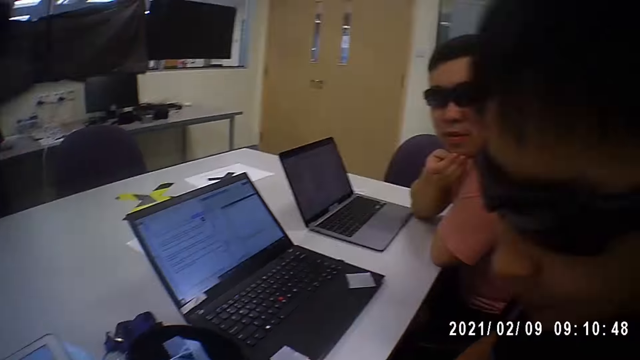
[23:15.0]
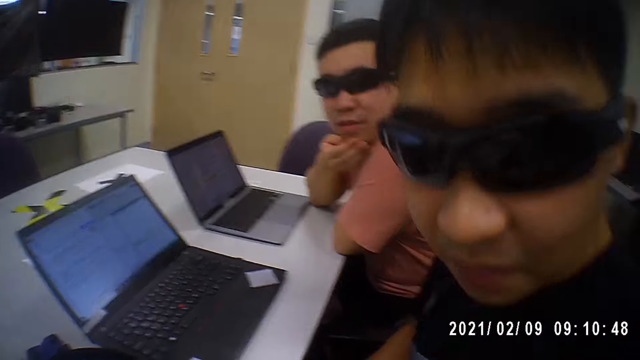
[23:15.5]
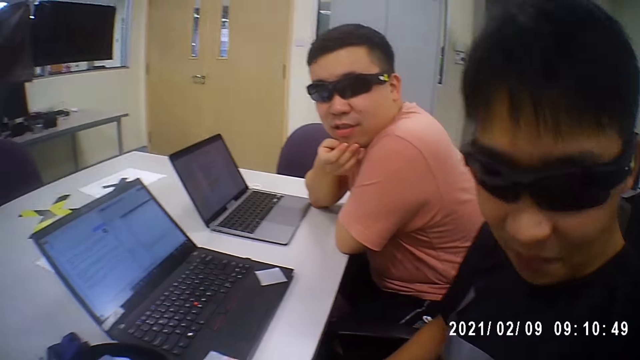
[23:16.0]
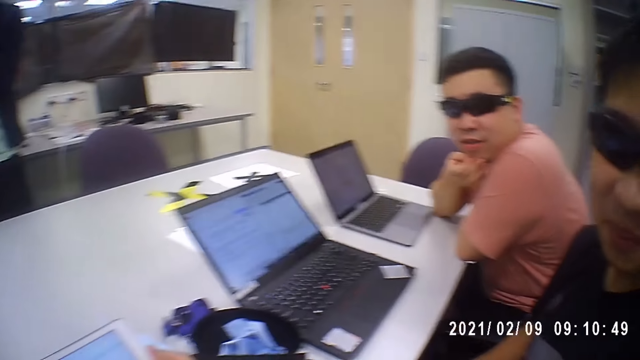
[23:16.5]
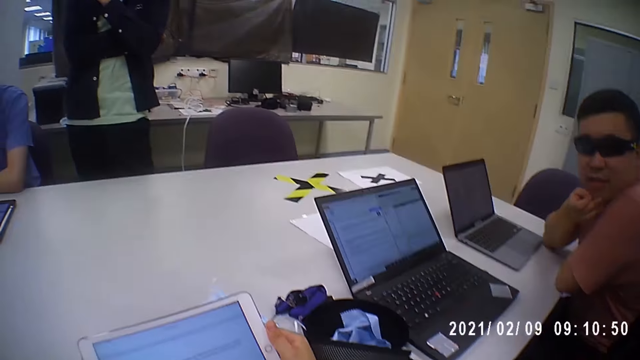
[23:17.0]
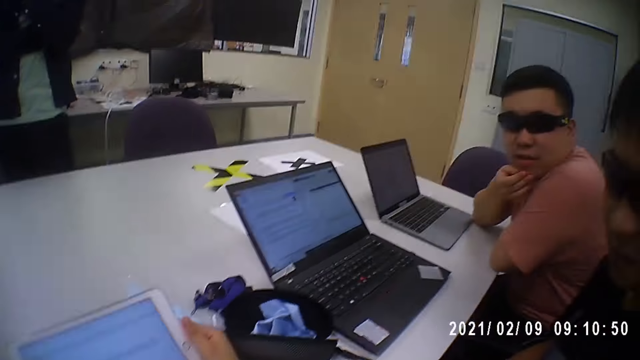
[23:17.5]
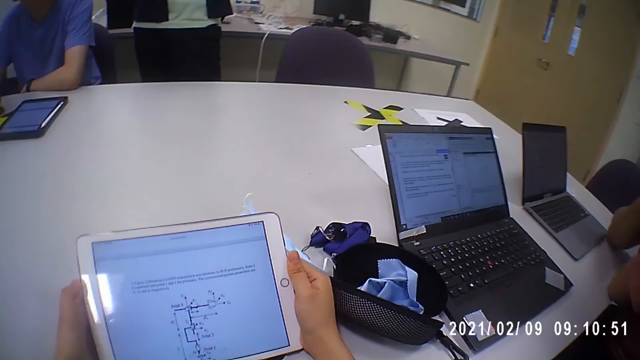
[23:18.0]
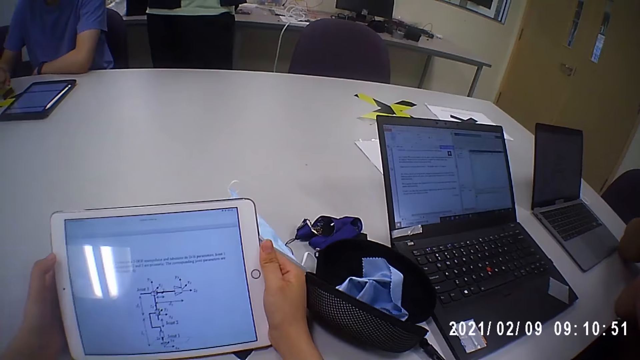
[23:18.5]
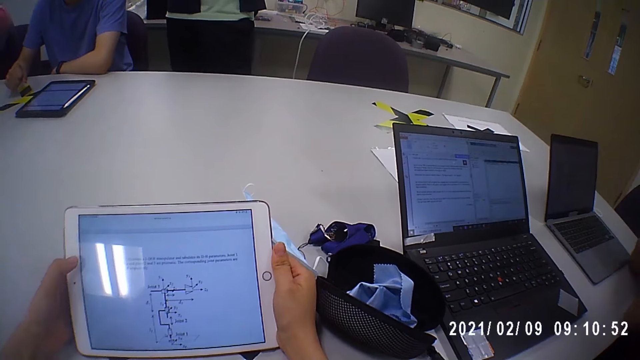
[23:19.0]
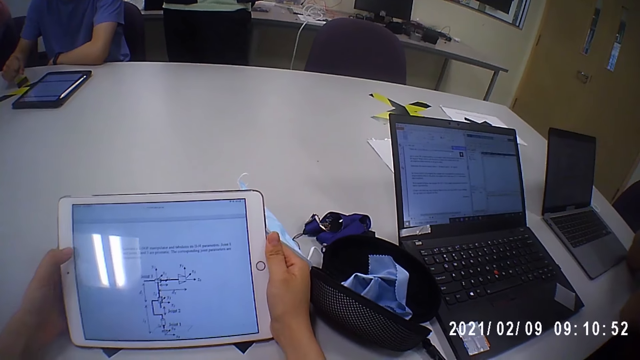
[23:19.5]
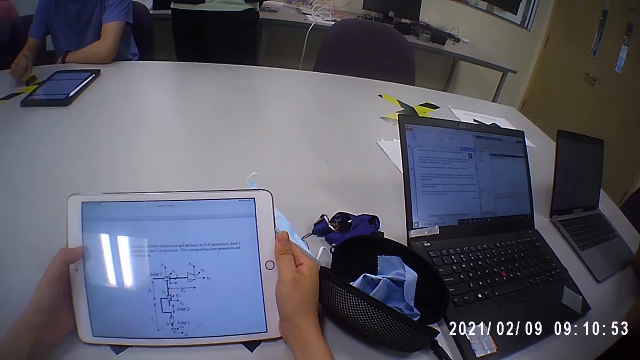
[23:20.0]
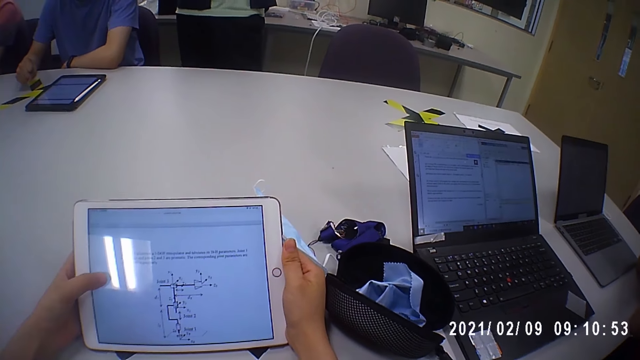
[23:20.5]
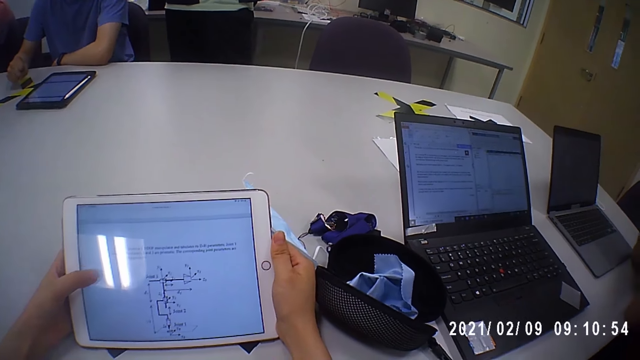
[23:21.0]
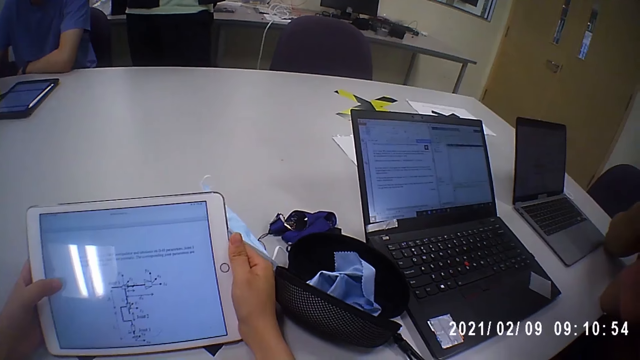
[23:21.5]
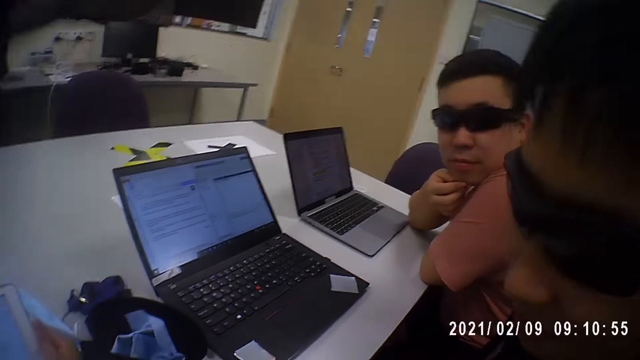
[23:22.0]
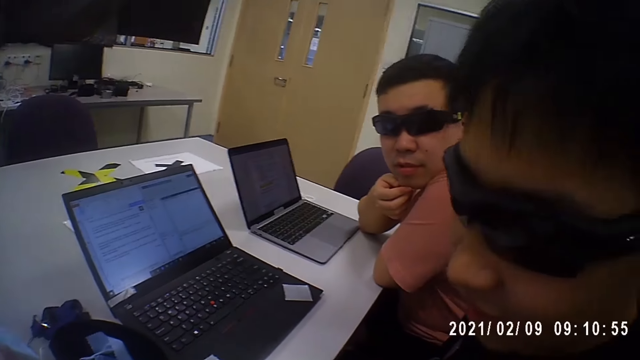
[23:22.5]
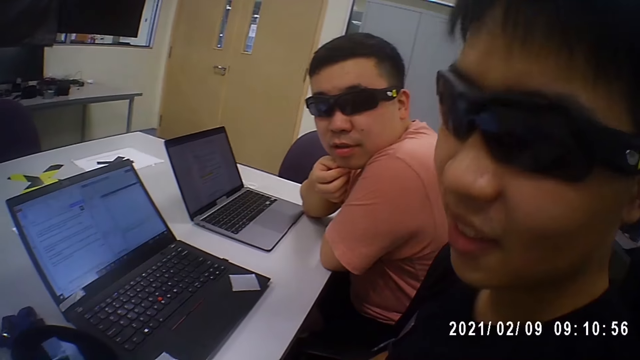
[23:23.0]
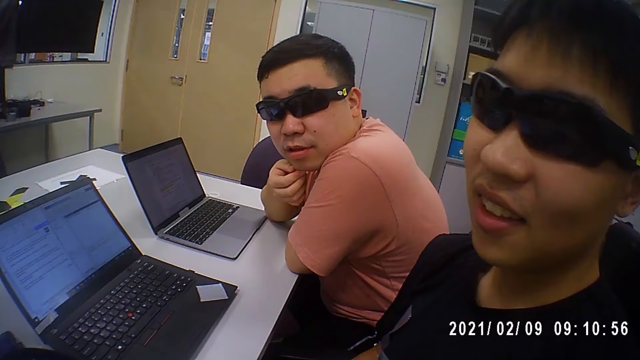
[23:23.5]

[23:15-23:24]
The camera wearer converses with a man. They interact with the man and another man.

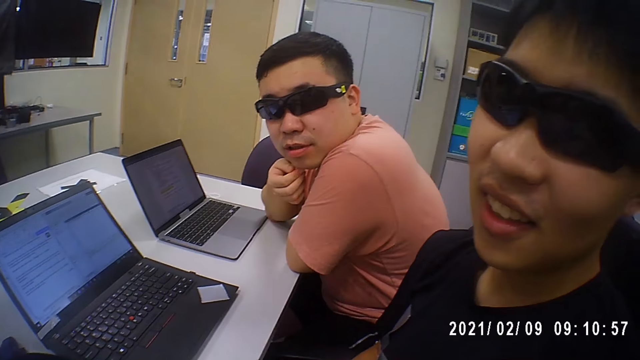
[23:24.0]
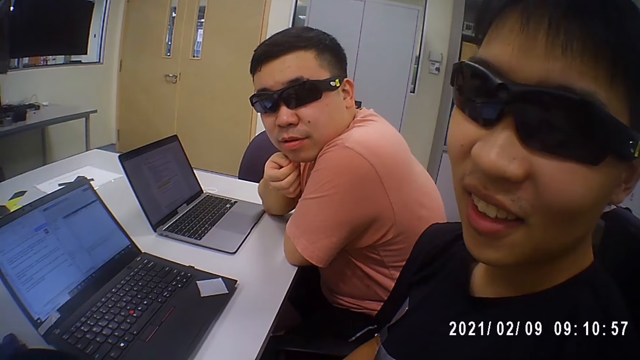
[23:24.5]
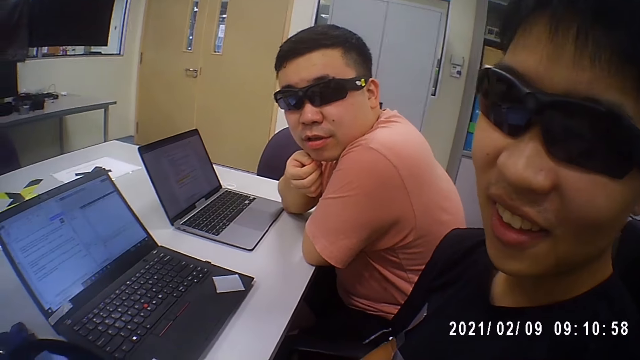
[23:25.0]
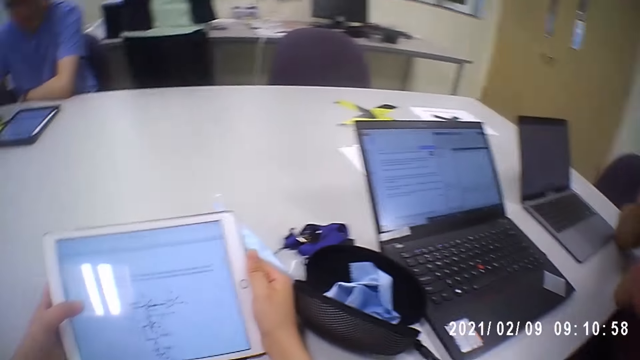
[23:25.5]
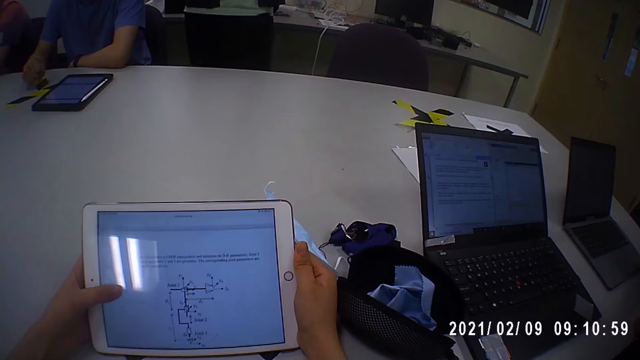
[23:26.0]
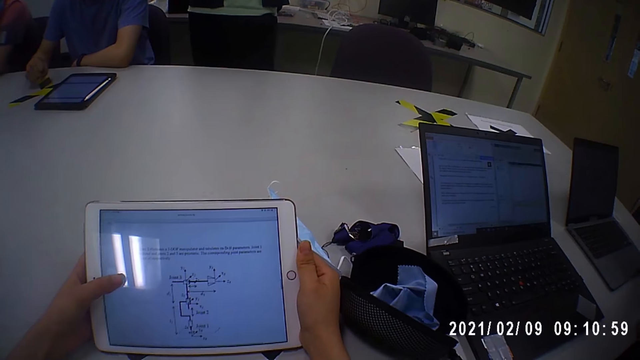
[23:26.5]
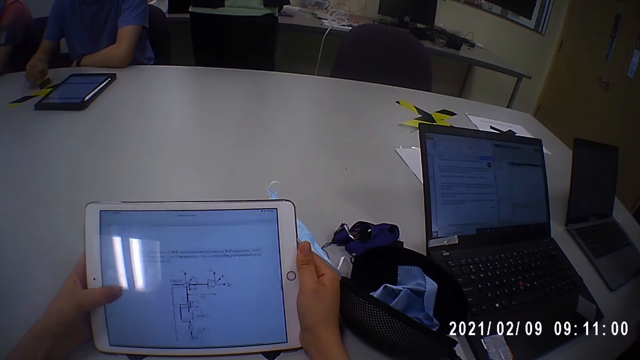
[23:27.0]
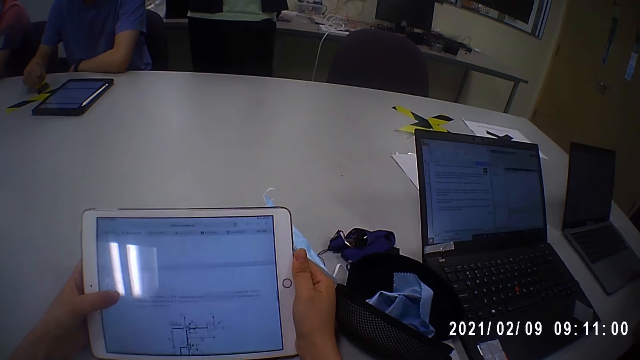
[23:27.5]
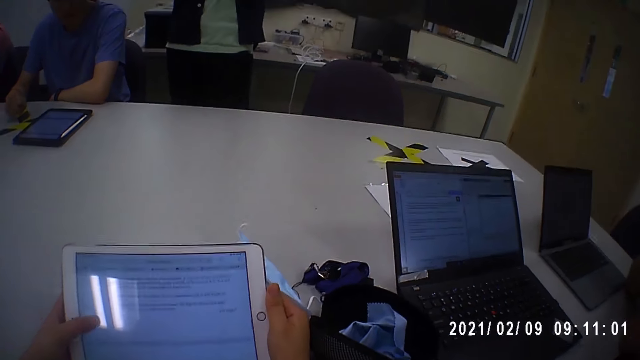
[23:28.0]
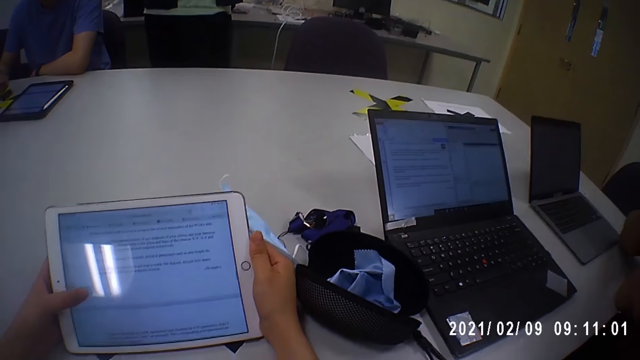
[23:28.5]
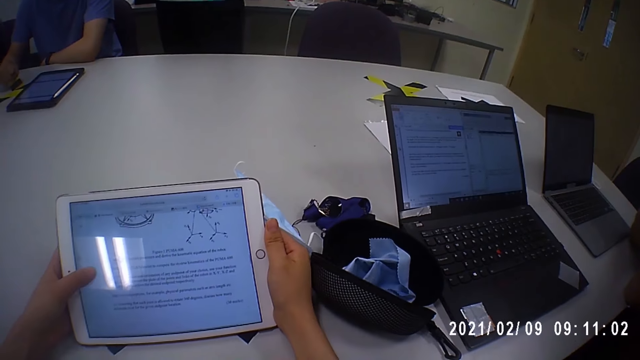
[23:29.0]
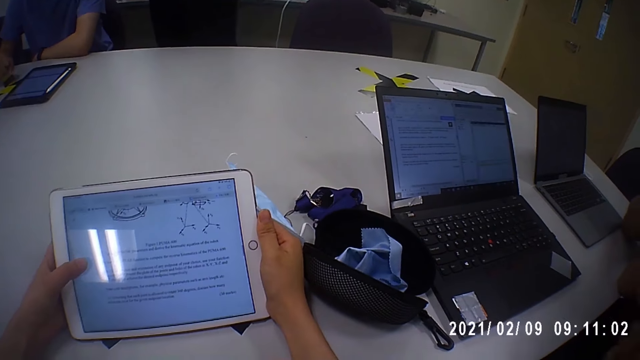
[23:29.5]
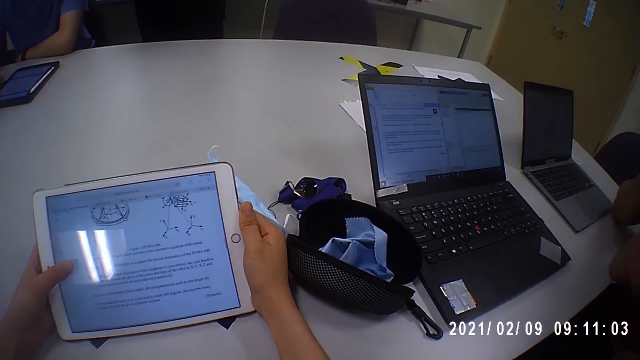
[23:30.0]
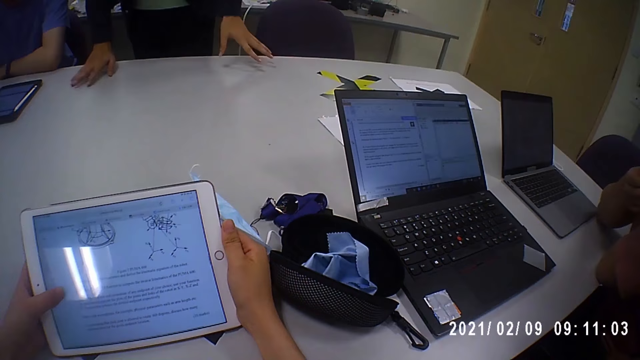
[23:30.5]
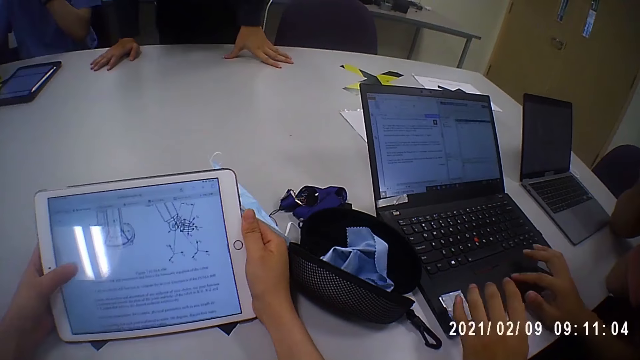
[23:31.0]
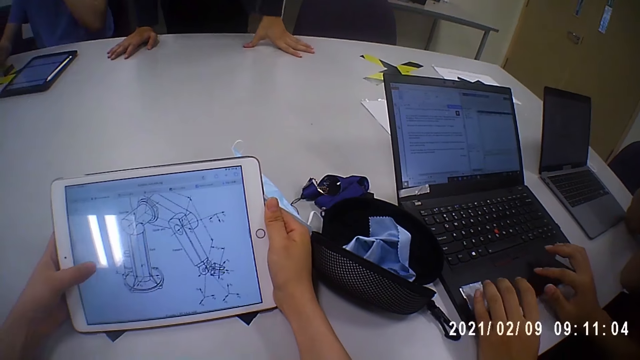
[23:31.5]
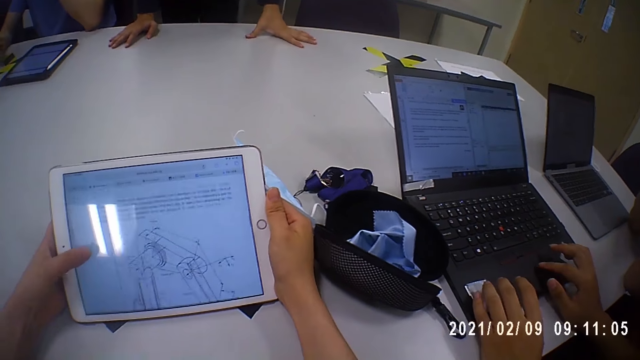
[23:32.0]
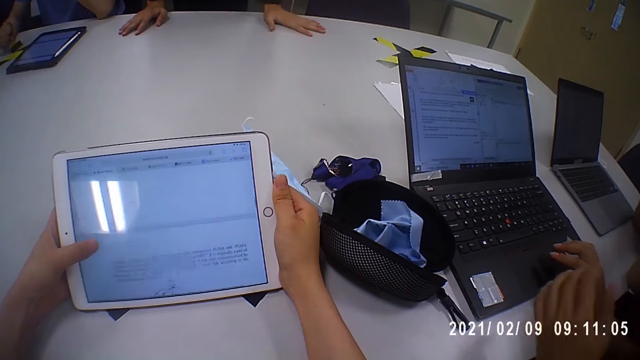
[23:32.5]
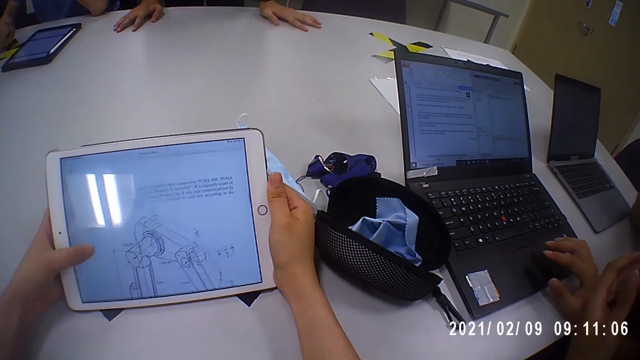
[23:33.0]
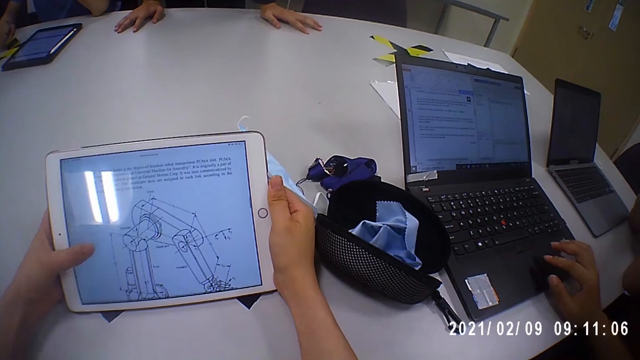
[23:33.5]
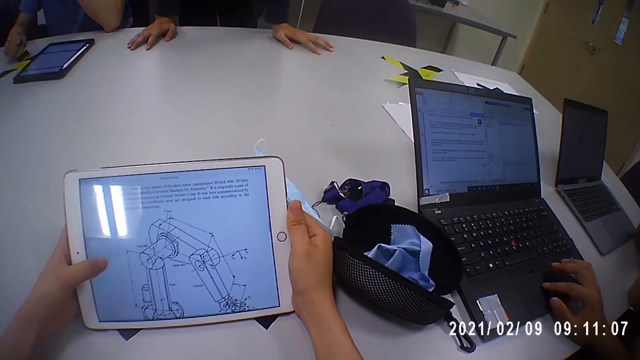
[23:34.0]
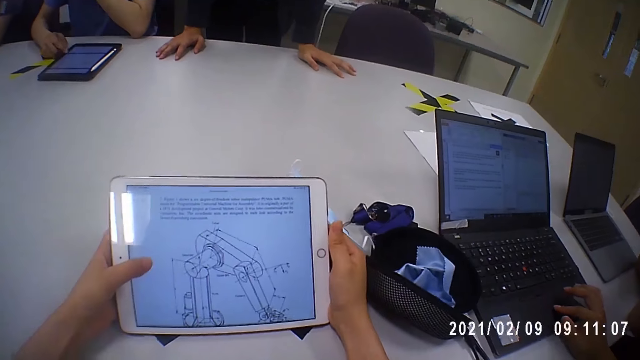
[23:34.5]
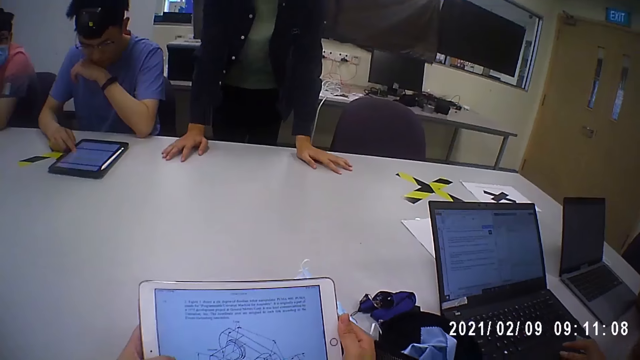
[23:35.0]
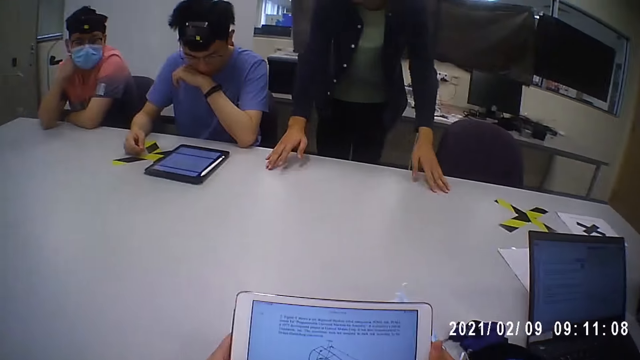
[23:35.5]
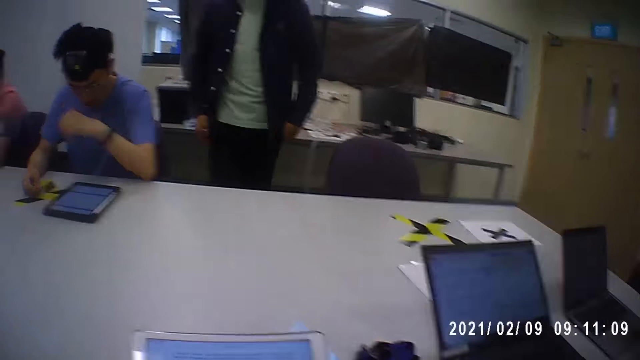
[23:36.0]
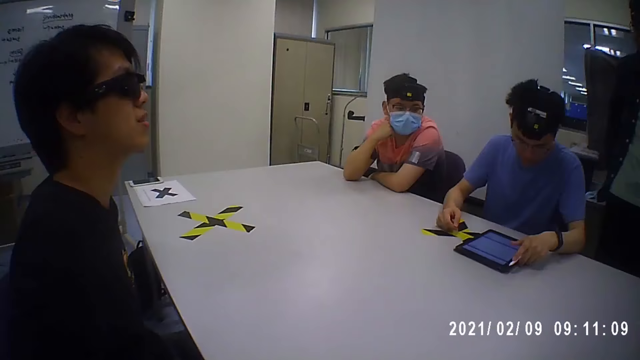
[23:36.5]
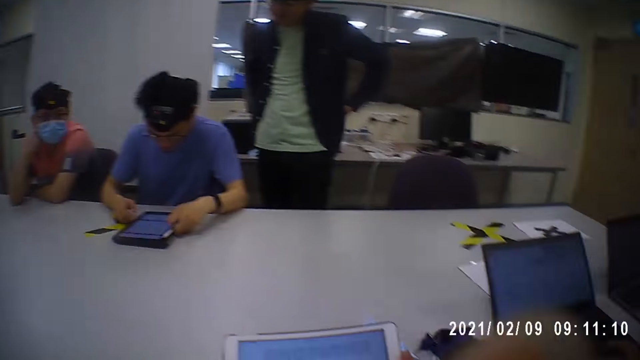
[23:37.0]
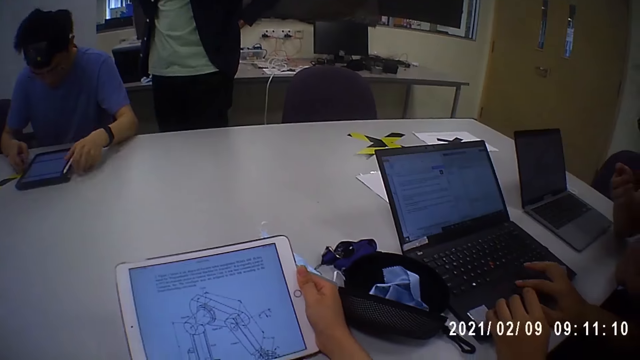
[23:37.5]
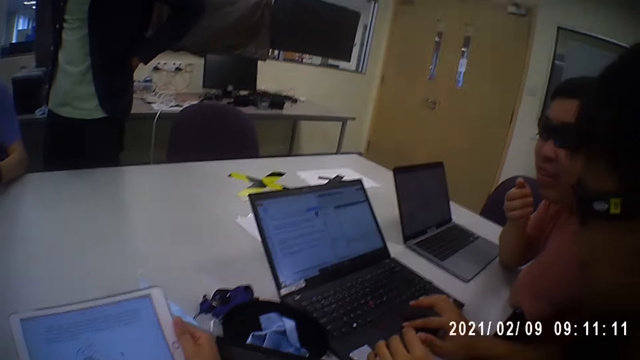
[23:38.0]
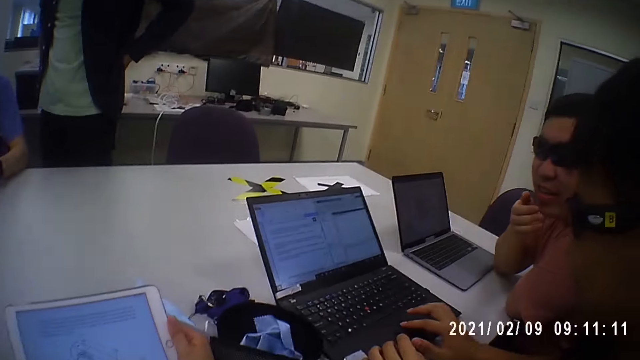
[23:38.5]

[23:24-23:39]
The camera wearer operates the tablet with her left hand. She scrolls on the tablet. A man places his hands on the table. Another man operates a laptop on the table with his hands. A third man operates a tablet on the table with his right hand. The third man holds the tablet on the table with his left hand. The camera wearer looks around. The second man places his left hand on the laptop on the table.
